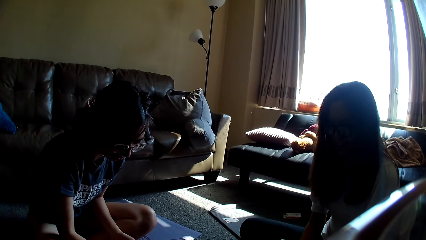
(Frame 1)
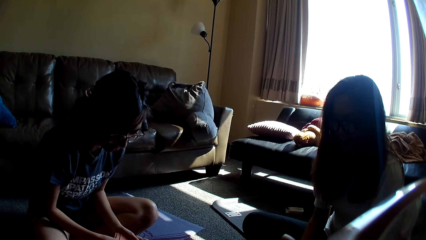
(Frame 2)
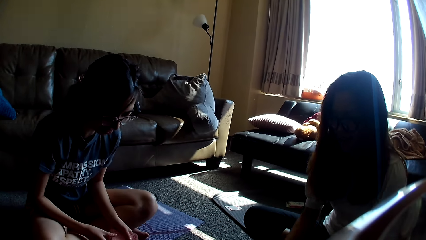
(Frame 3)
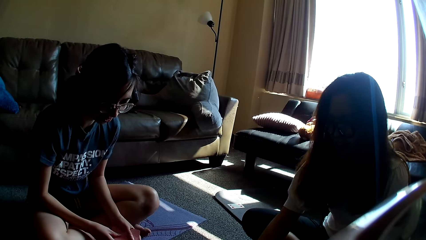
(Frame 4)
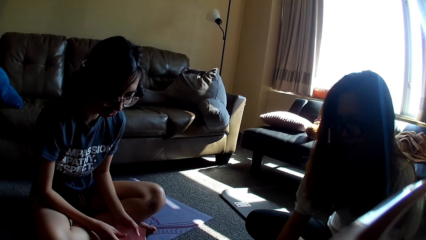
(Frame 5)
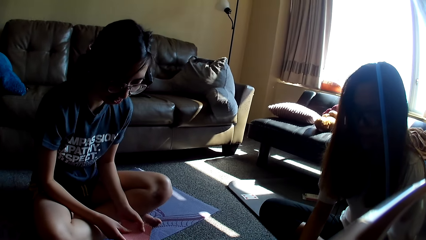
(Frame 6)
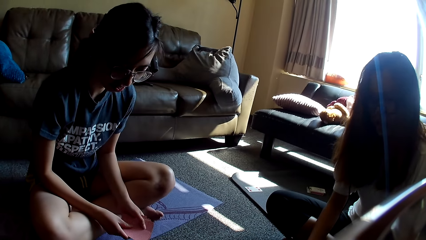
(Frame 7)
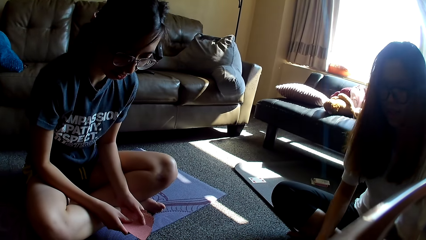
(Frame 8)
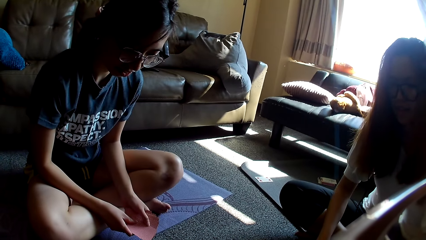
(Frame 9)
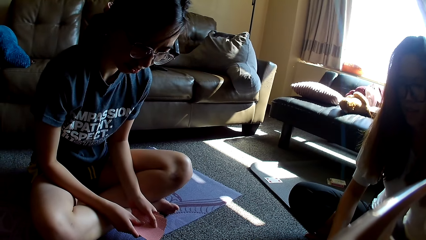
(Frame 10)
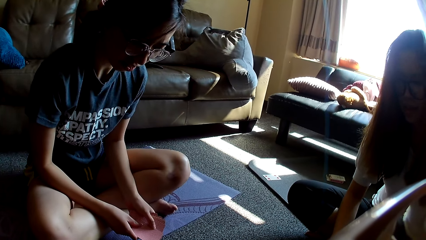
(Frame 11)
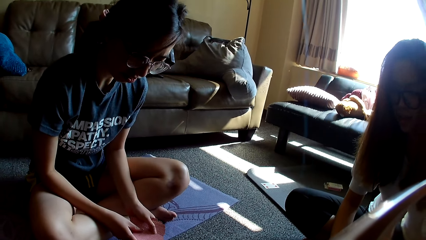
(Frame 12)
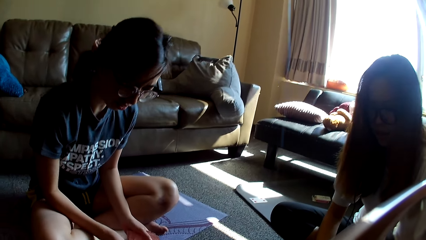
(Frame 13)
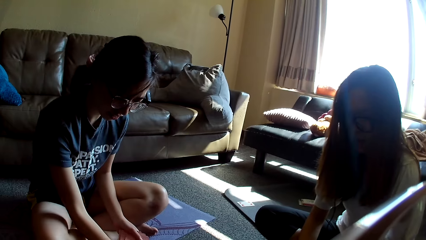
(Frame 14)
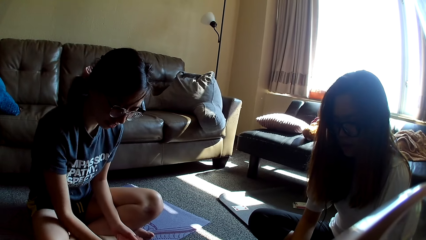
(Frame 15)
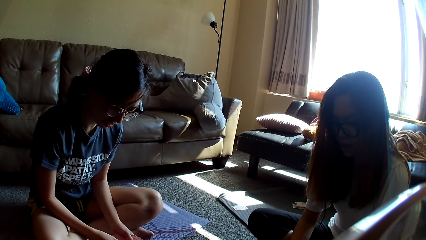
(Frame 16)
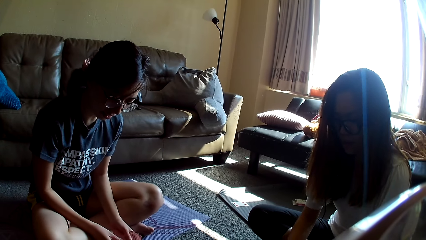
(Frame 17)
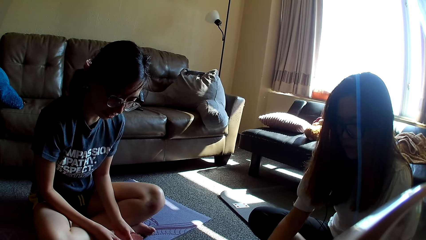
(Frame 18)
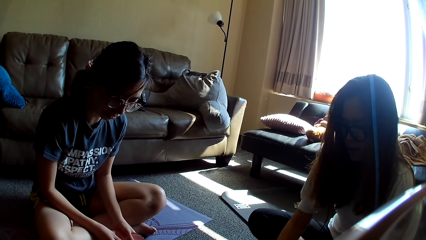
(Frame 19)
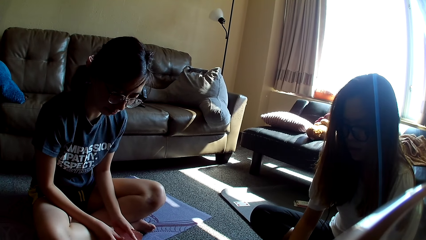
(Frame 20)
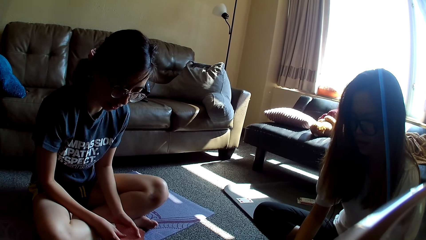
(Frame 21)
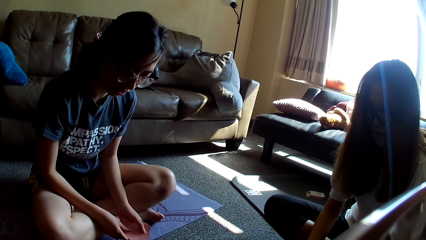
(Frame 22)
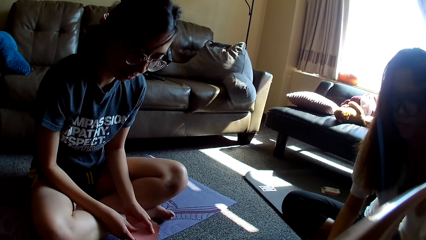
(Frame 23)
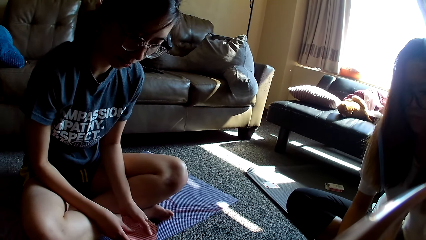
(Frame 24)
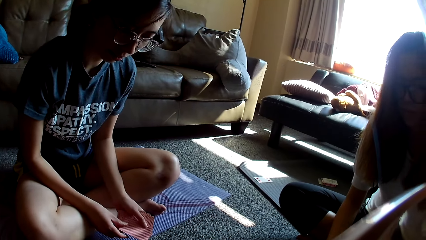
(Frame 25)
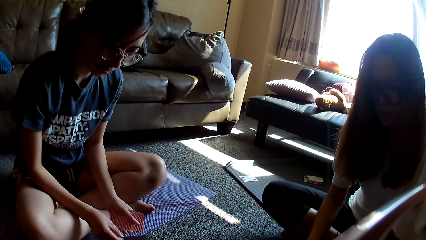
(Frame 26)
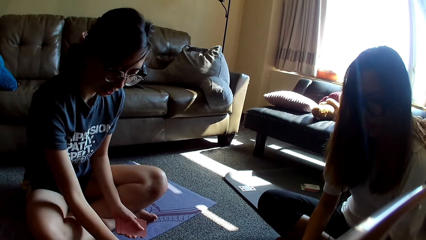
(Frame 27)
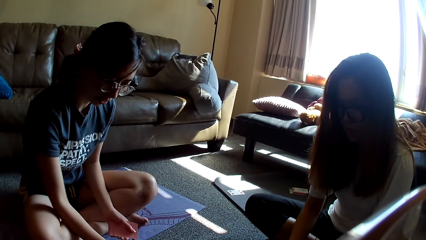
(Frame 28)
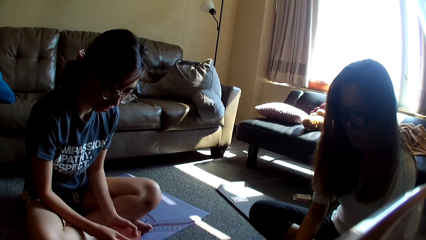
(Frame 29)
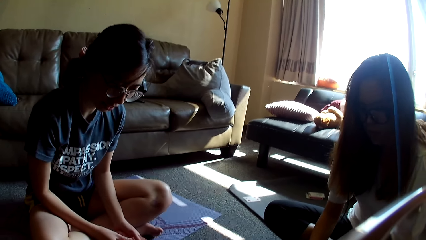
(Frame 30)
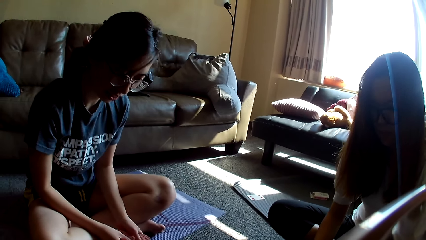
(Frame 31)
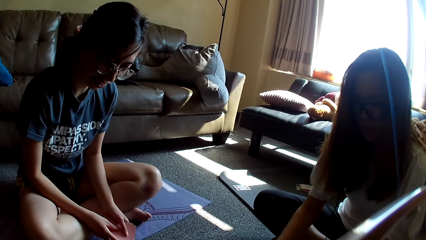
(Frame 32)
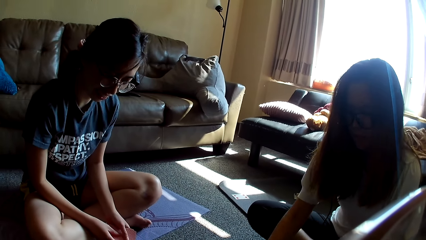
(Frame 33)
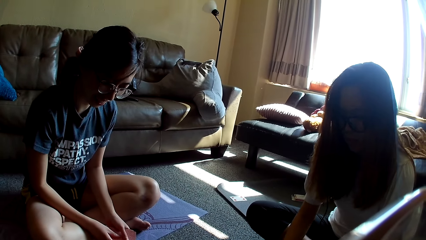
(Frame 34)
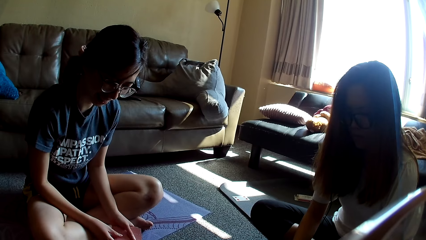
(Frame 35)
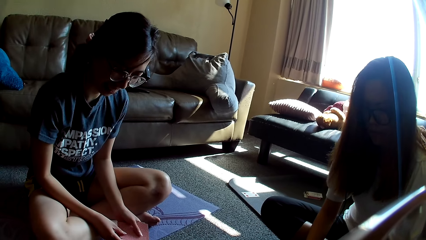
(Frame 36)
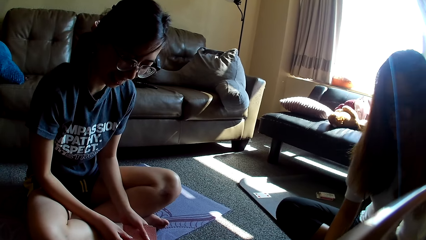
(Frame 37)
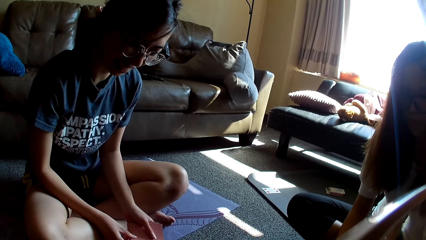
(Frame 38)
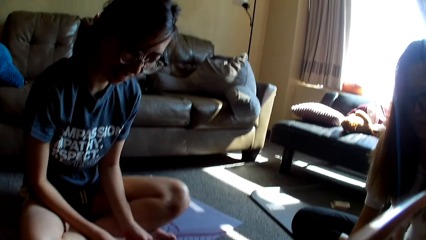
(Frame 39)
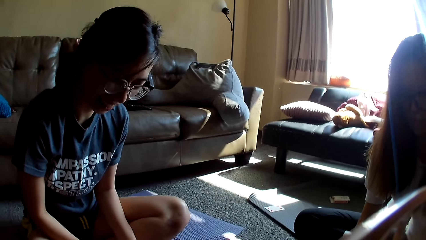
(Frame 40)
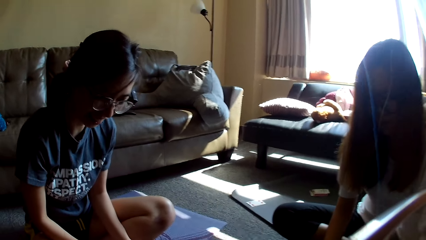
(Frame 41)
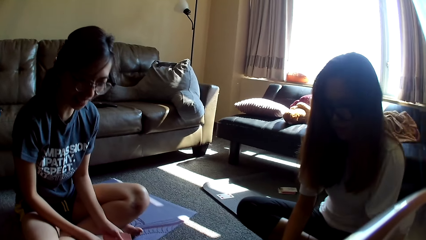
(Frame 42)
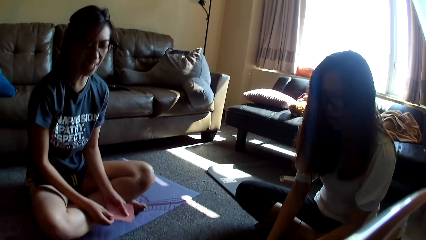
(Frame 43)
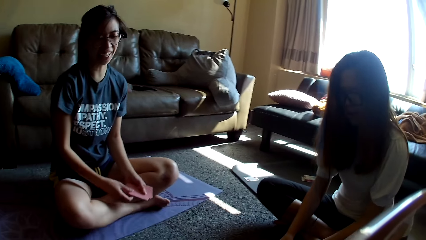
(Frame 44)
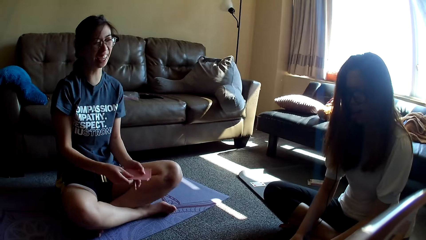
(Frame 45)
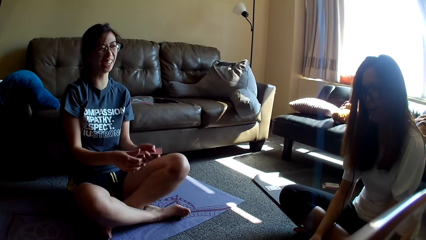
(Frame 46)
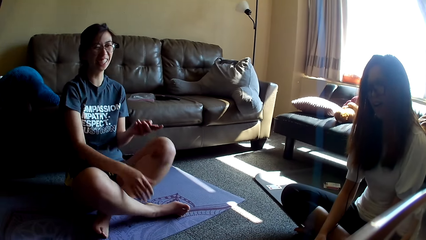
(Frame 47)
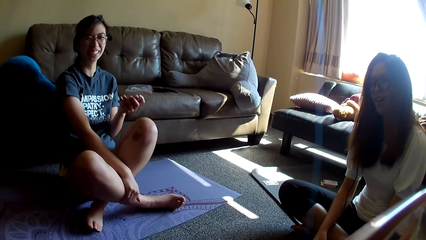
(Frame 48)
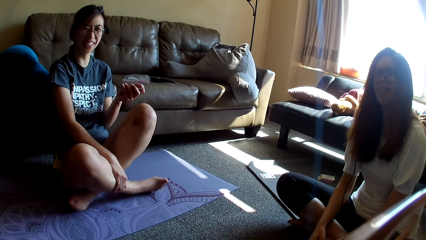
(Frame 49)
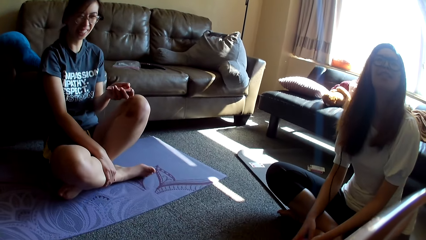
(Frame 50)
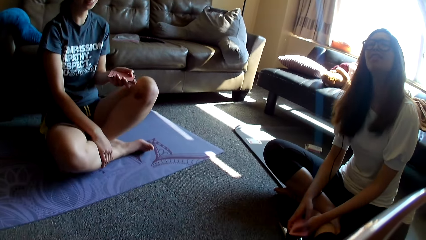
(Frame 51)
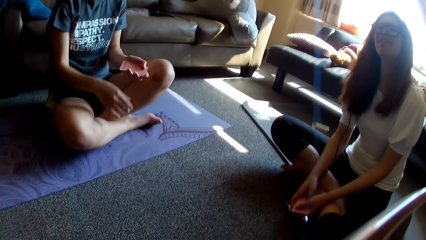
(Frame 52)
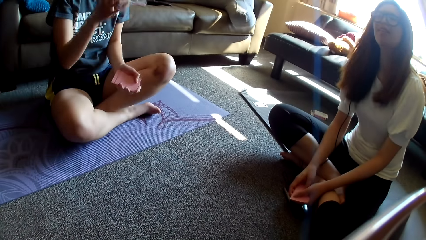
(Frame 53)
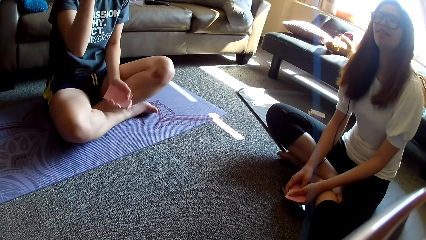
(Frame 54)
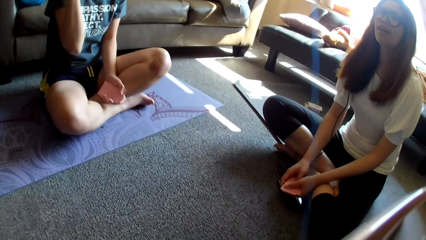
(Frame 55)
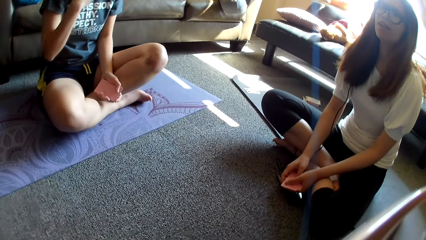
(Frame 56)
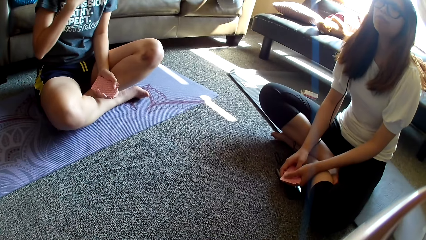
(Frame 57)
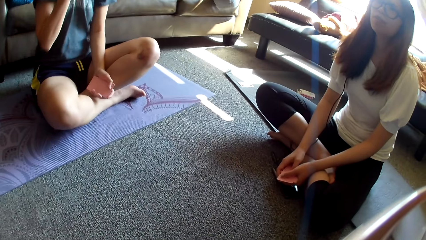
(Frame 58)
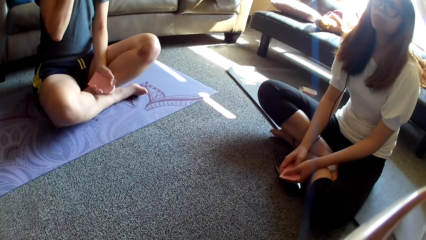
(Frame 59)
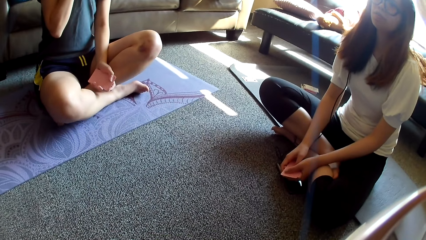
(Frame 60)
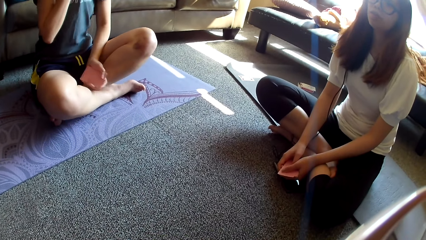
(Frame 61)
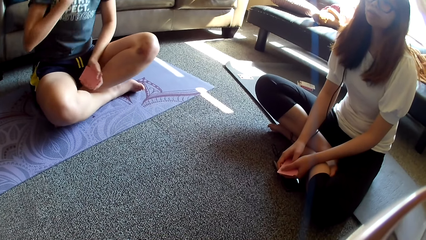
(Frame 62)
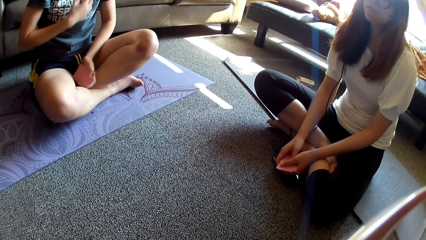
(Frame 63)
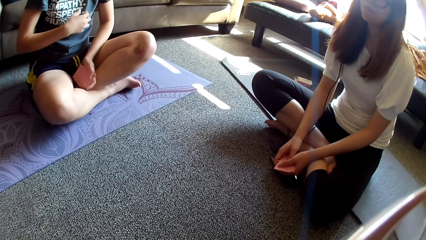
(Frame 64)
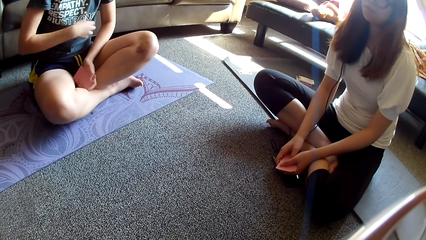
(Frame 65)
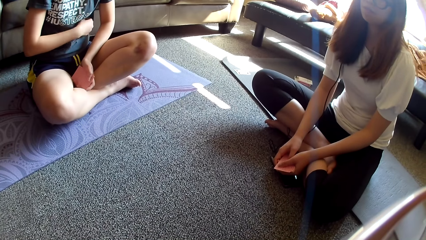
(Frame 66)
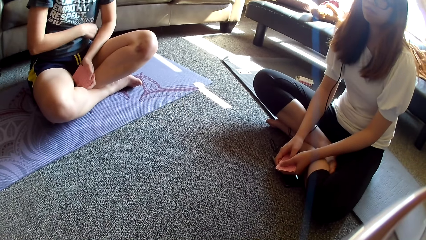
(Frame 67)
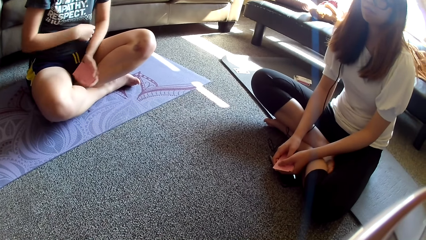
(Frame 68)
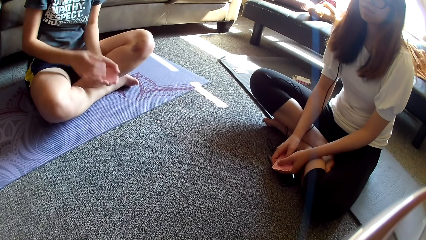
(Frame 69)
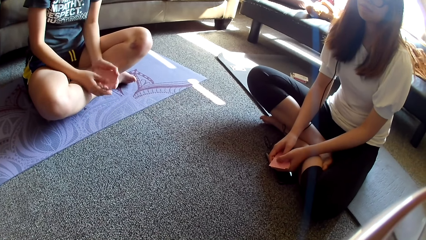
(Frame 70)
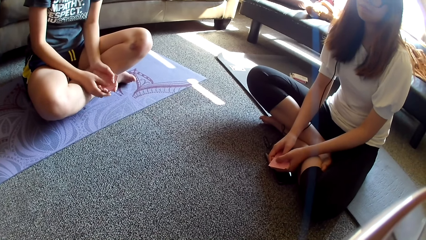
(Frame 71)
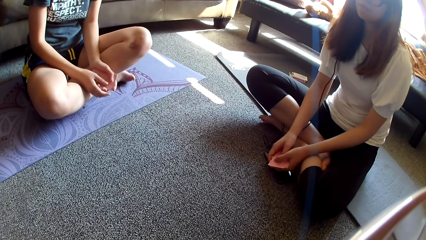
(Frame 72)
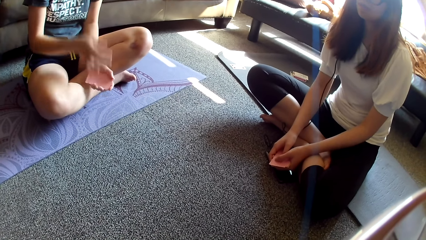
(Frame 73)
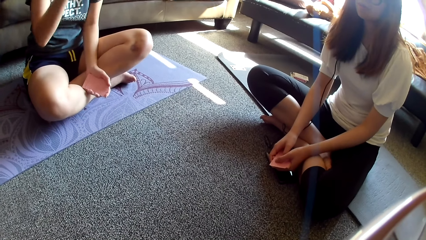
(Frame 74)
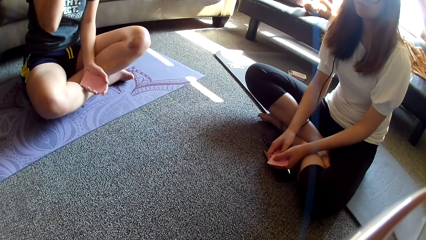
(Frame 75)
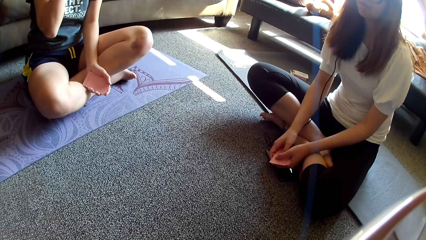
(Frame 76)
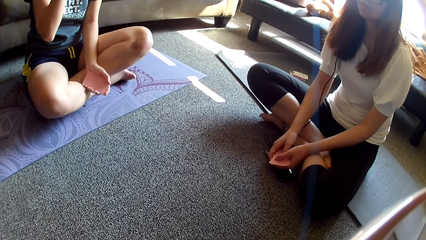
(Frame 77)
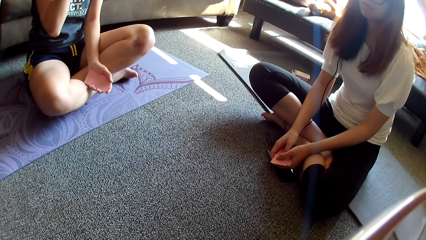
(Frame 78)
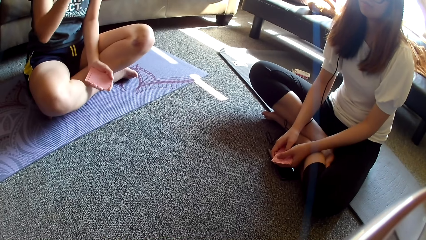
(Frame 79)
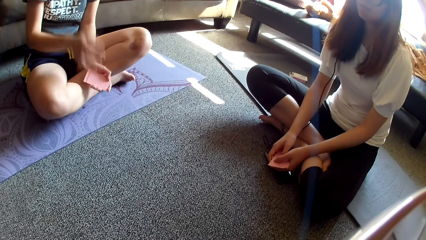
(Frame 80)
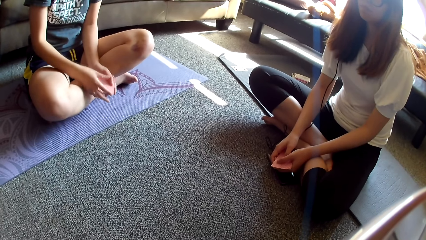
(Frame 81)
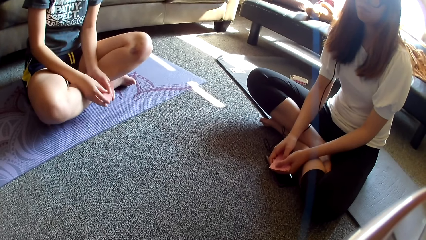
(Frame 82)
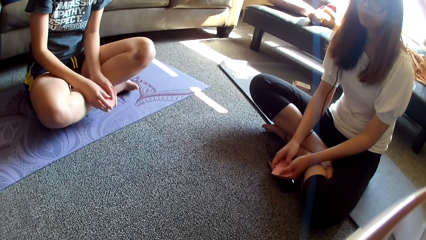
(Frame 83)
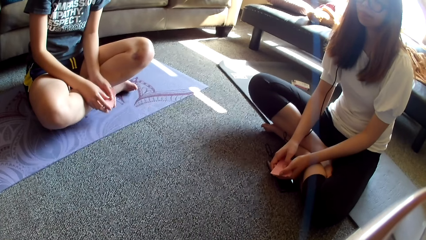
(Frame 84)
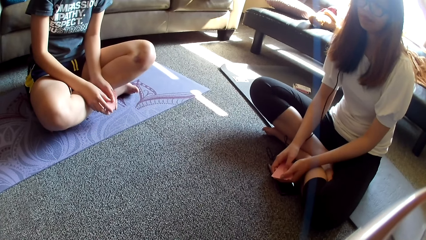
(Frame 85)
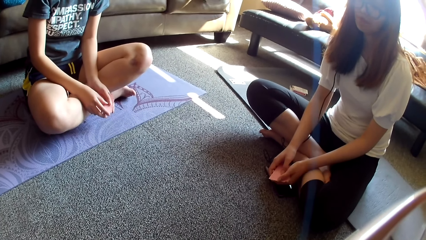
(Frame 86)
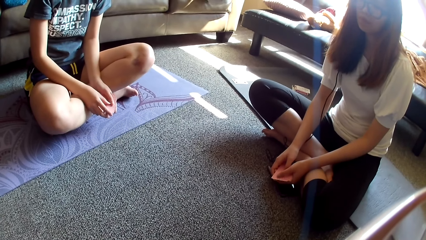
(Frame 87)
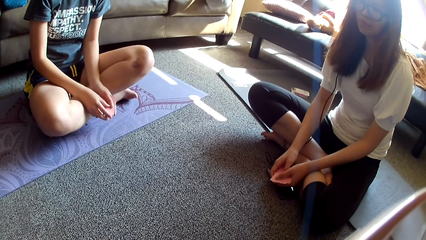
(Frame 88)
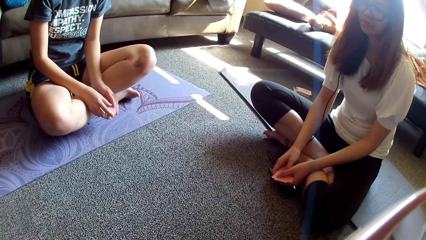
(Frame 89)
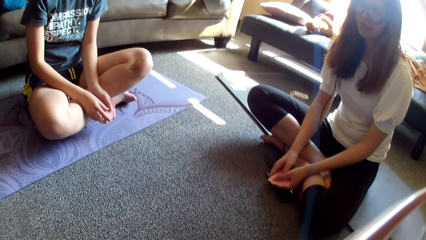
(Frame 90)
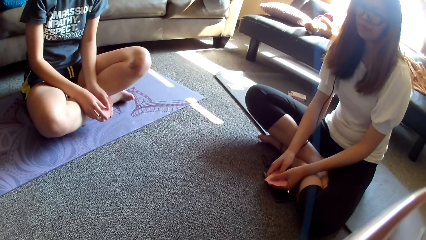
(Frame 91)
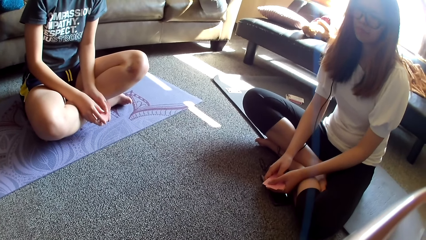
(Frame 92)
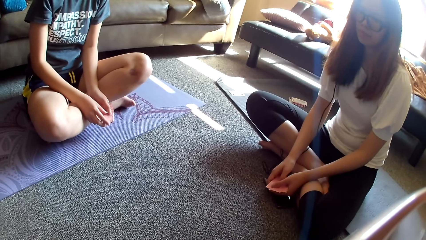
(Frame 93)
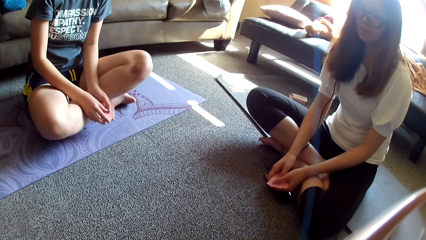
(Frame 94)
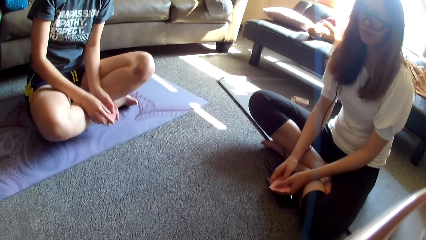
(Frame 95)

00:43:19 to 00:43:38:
A lady places a card on the table. Another lady drops a card game and shuffles the card. The first lady drops the card game. The other lady drops the card game. The first lady places the card on the table and holds the card game. The other lady drops the card game. The camera wearer looks around. The first lady leans back, moves her legs, moves a hand towards the face, moves her top towards the face, pulls her top, and holds the card game. The other lady moves a finger along the card game. The first lady moves a hand towards the face, raises a hand, and holds the card game.
